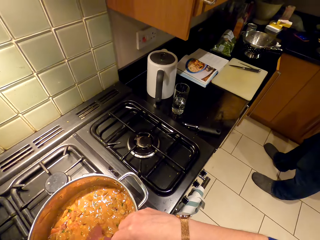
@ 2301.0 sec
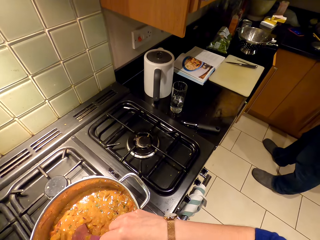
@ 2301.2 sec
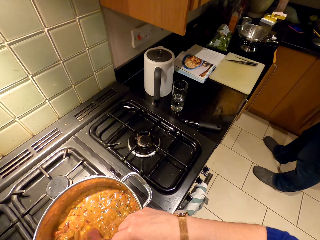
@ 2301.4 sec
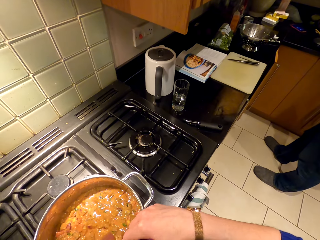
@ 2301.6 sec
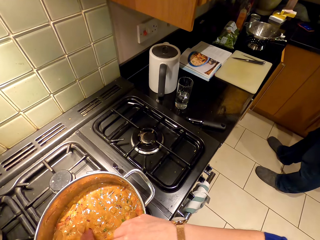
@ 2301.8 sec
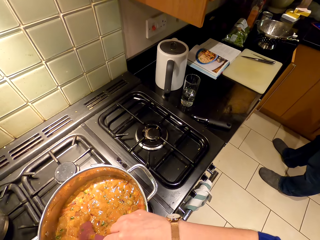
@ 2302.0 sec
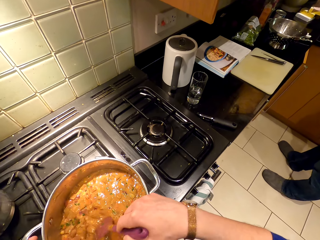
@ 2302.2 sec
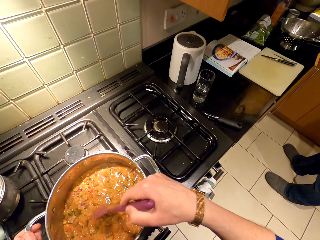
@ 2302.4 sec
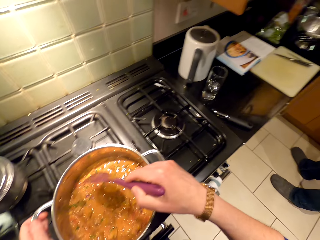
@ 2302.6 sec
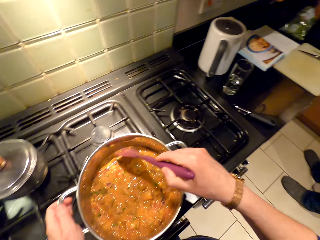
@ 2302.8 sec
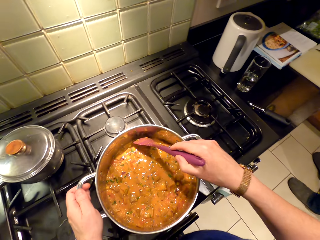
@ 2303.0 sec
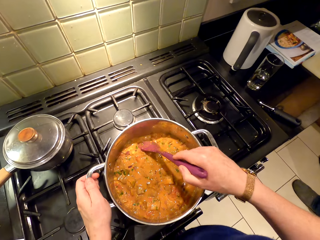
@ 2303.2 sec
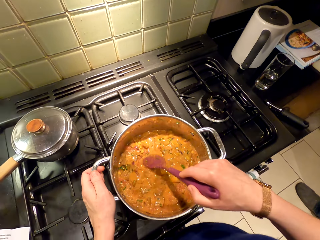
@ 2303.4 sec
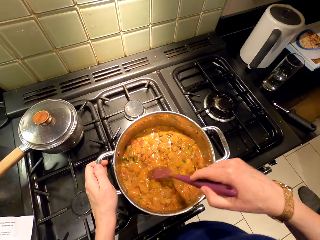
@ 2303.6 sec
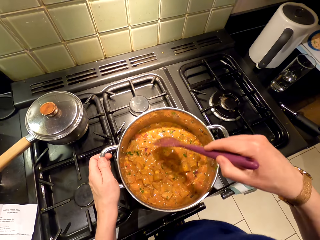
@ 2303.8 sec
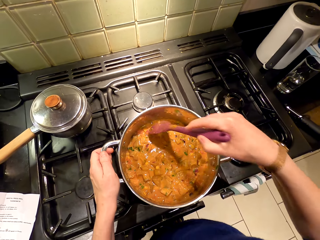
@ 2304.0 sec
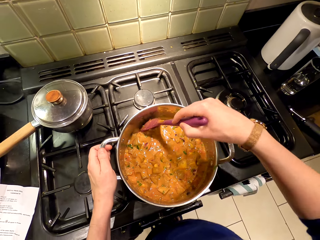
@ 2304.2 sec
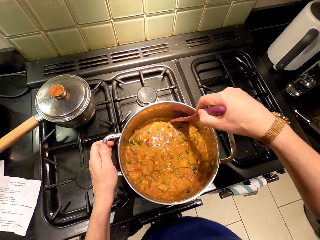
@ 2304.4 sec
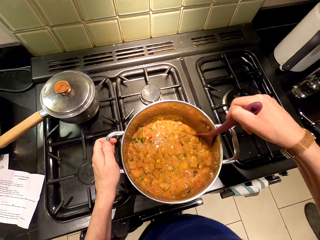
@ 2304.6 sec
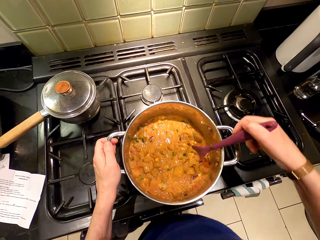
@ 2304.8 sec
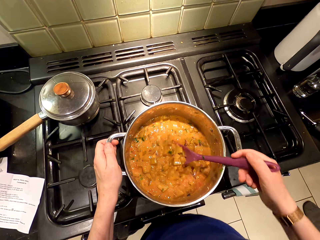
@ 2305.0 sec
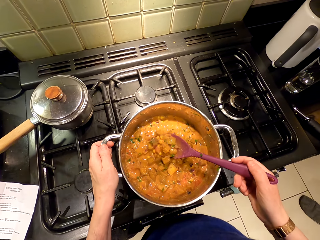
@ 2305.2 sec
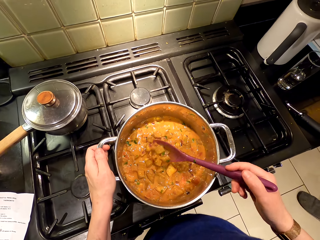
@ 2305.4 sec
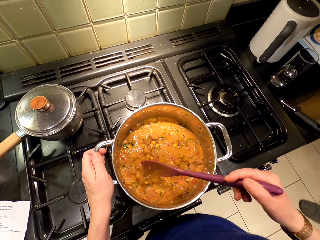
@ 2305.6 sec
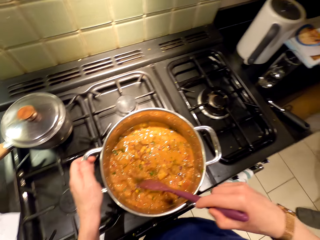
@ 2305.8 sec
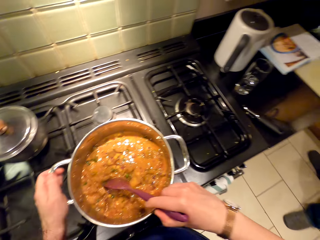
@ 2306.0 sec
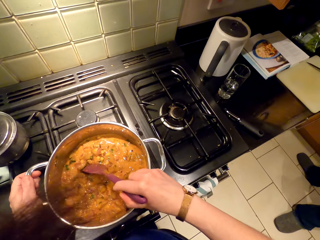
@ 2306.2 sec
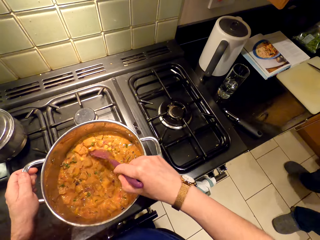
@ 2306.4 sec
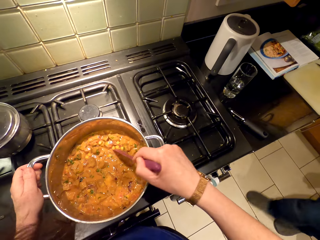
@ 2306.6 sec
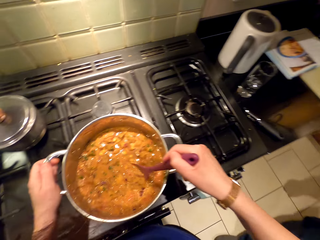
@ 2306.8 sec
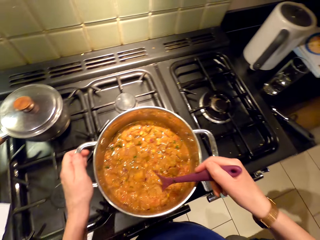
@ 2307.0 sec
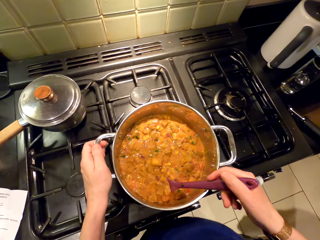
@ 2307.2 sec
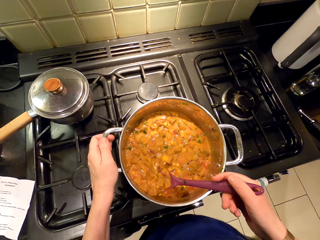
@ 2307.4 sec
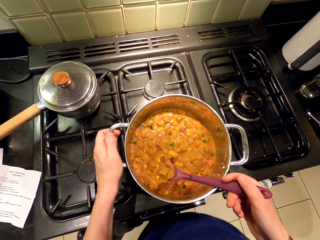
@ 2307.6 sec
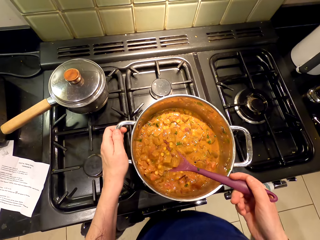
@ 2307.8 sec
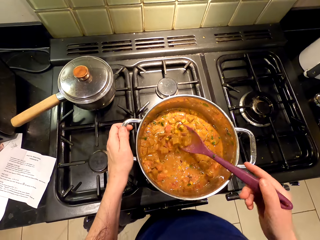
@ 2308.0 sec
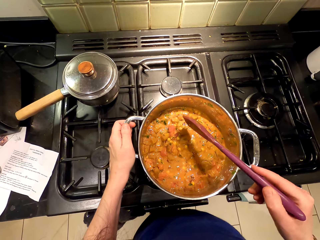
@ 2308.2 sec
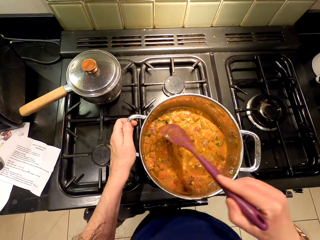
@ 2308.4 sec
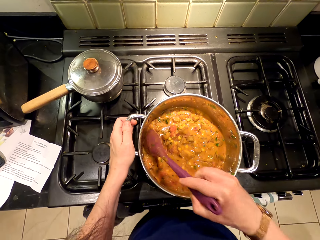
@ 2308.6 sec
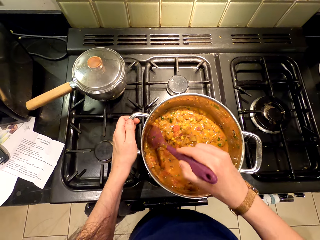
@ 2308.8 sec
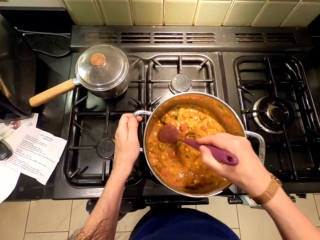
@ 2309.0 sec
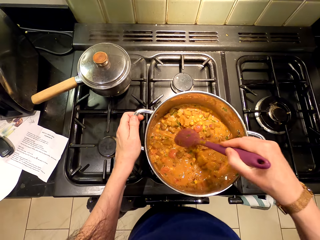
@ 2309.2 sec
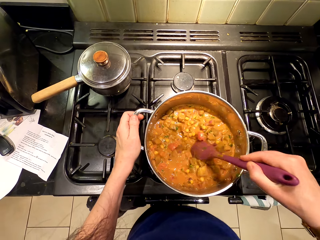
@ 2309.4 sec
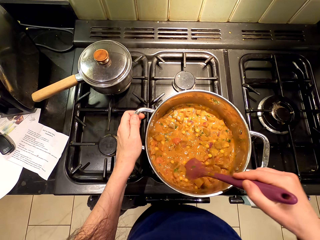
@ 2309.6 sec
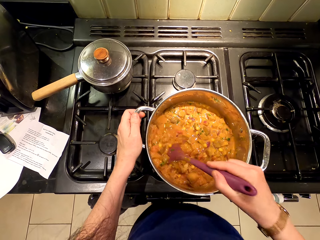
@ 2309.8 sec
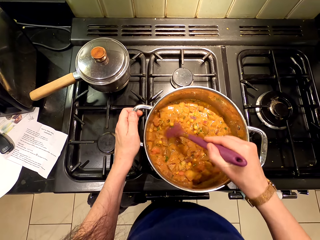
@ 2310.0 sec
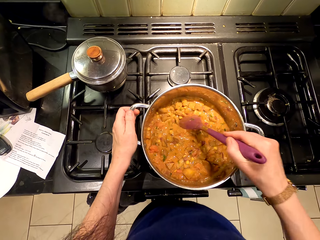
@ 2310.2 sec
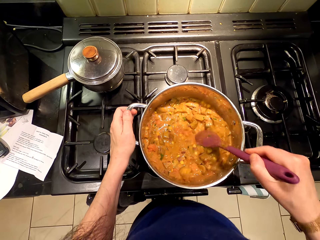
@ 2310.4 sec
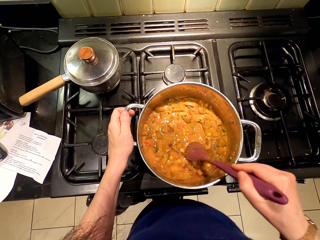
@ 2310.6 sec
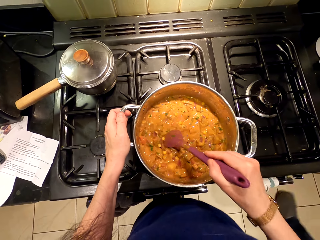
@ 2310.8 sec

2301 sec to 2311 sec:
A person walks around the room.

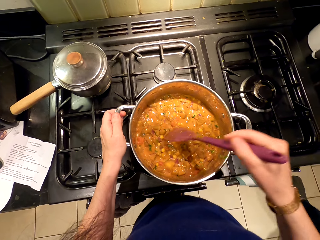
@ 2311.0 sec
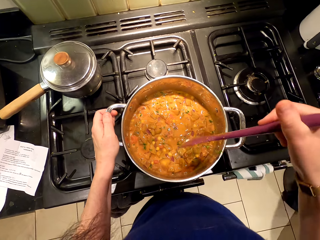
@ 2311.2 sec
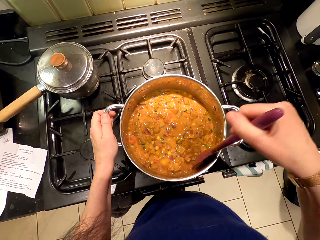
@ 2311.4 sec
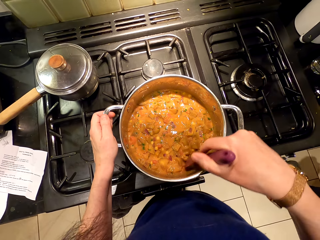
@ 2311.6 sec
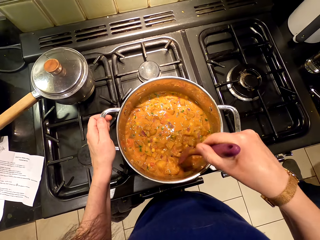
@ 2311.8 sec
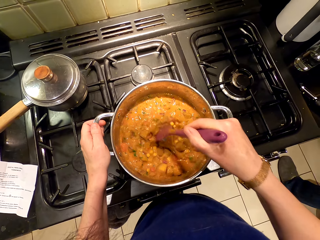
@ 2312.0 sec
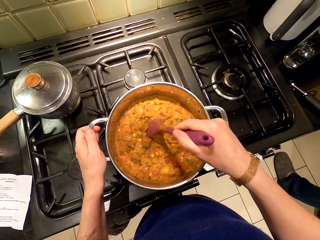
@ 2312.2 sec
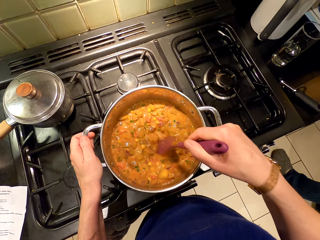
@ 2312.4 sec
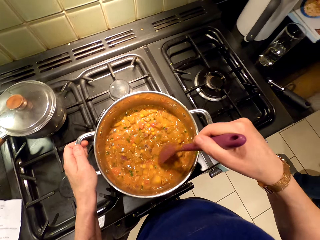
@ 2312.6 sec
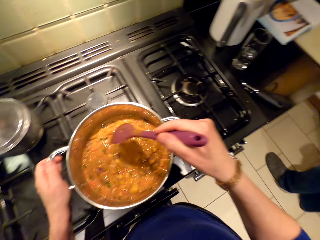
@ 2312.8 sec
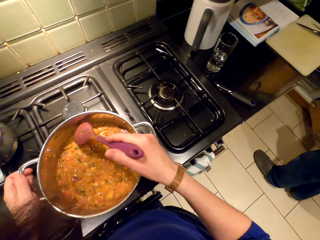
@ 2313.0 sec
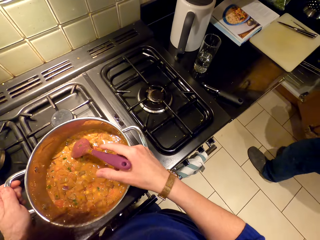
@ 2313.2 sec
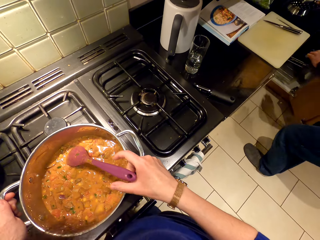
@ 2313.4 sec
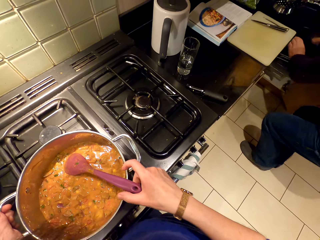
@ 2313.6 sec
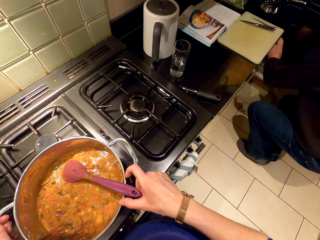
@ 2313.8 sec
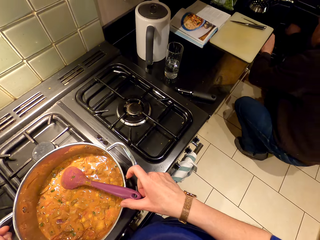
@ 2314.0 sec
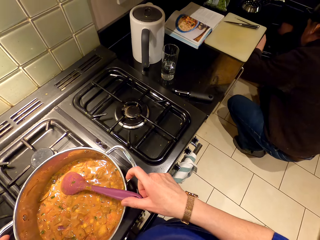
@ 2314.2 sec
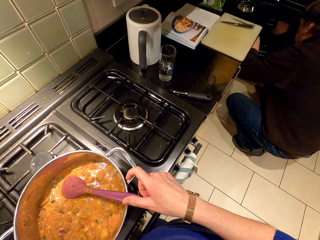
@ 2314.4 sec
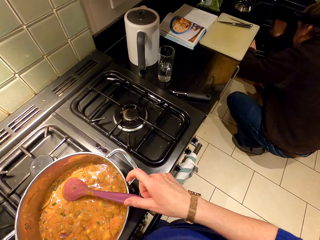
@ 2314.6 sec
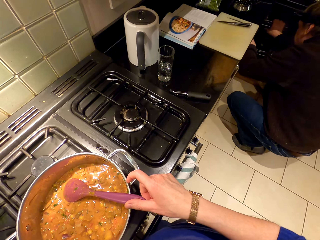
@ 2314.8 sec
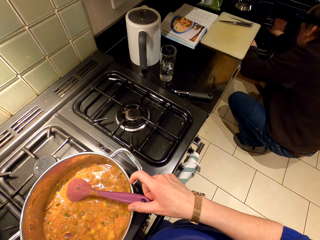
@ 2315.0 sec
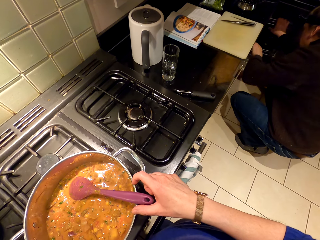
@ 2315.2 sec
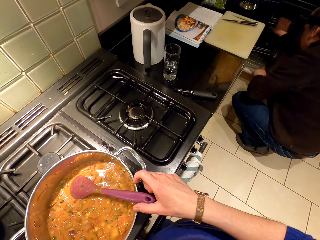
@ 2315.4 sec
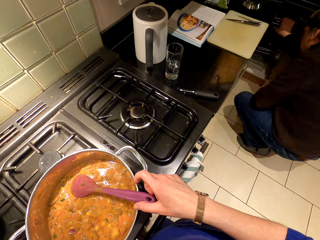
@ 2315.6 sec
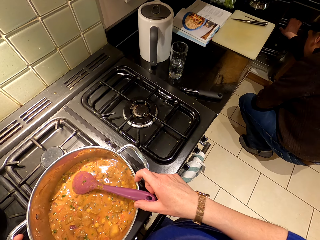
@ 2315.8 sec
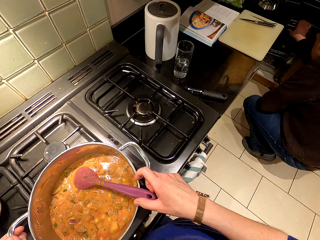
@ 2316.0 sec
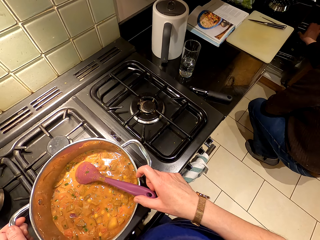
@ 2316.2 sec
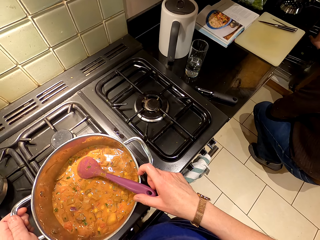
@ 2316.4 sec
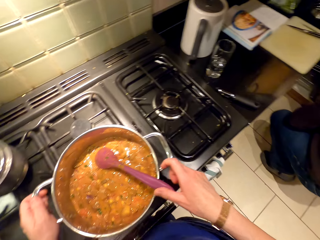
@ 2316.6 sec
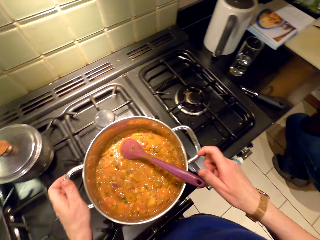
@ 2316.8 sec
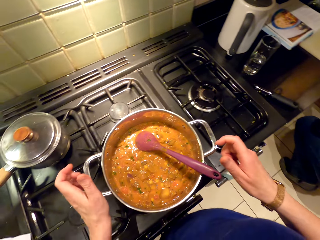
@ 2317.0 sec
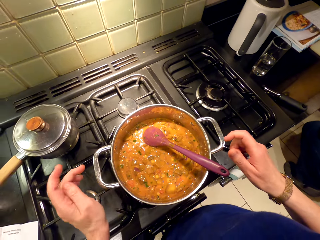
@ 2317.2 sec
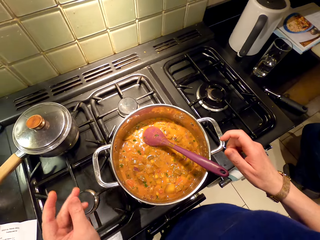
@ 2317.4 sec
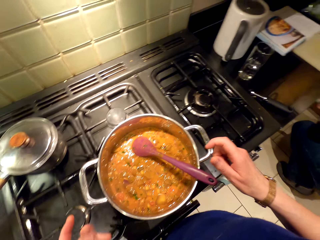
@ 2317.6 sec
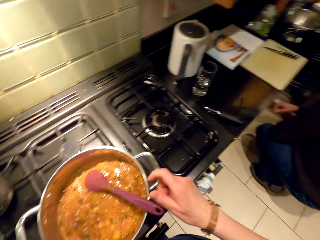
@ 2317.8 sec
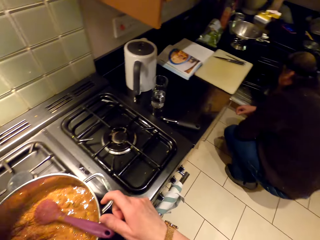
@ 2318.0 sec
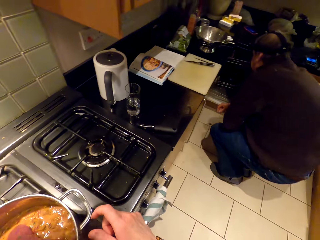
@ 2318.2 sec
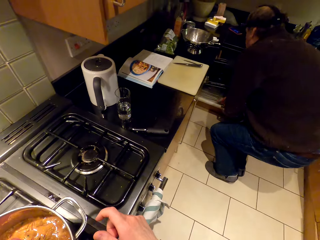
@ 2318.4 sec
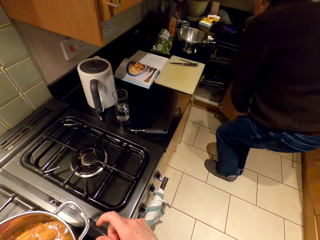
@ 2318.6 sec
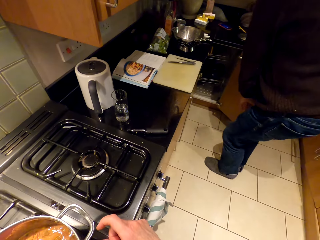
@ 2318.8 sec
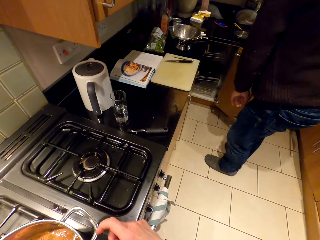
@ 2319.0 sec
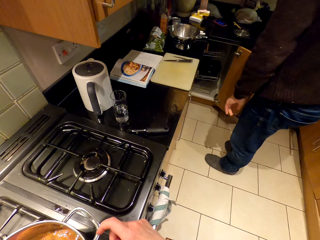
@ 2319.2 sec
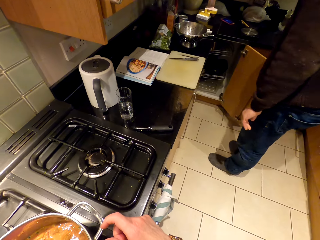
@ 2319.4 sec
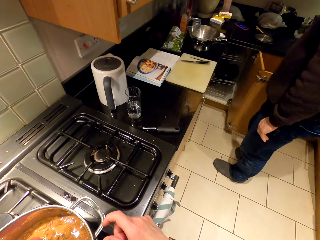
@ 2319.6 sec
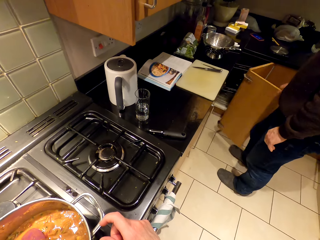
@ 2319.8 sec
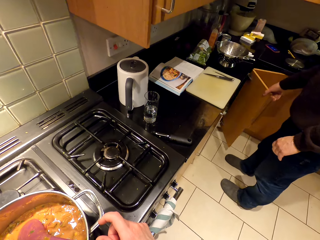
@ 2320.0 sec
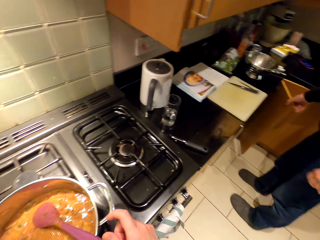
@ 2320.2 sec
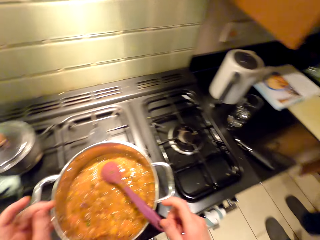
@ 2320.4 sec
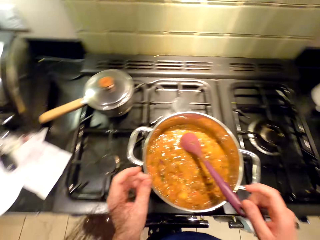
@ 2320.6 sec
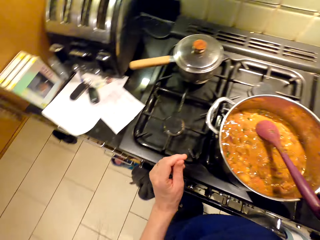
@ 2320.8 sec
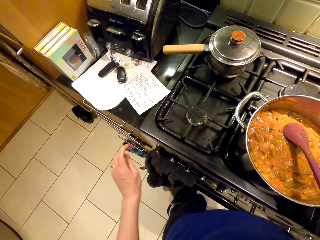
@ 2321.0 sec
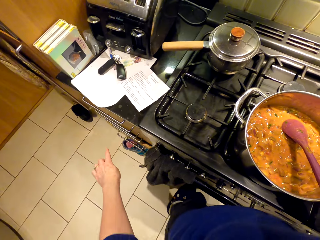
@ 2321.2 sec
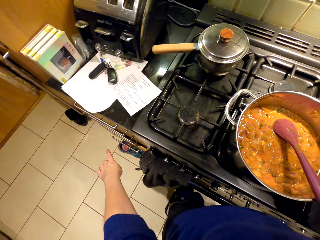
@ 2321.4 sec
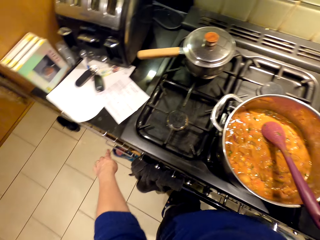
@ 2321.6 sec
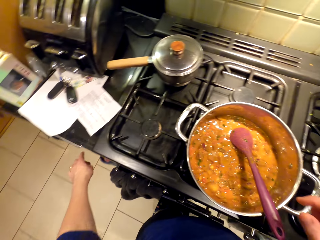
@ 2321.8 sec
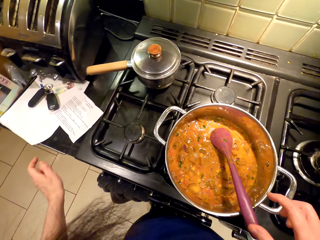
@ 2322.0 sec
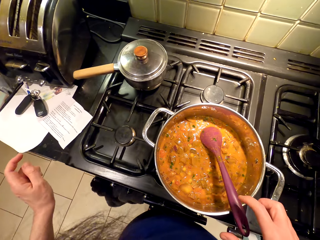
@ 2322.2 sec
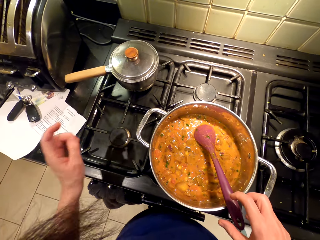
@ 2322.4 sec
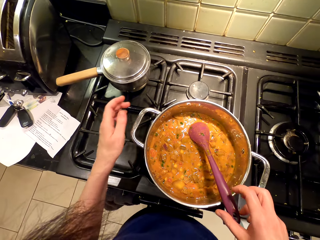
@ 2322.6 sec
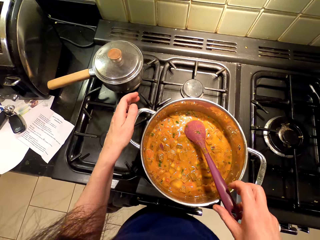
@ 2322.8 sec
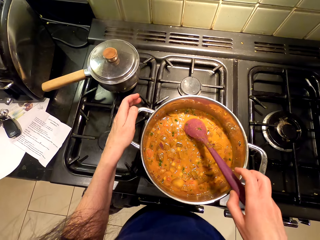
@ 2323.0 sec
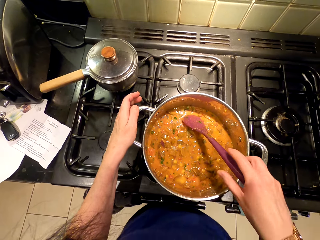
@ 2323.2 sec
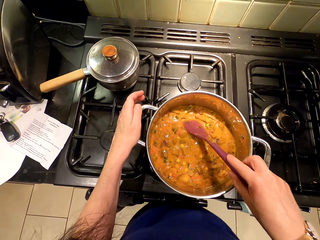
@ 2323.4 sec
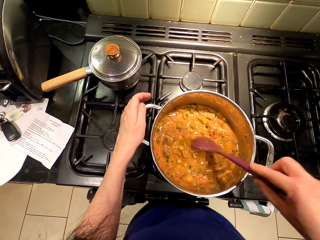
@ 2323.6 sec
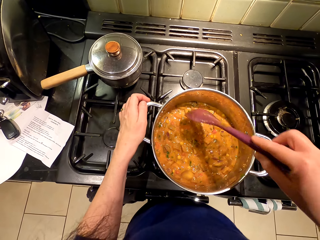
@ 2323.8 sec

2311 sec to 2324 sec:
A person opens the cabinet. The person bends down. The camera wearer places a cooking stick in the cooking pot. The person stares at the cabinet. The camera wearer looks around. The person stands up and closes the kitchen cabinet. The camera wearer points at the drawer. They pick up the cooking stick.
